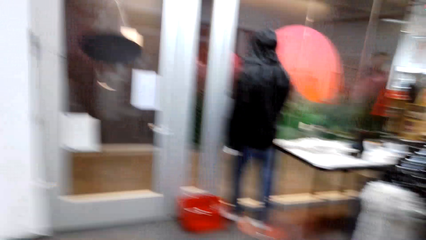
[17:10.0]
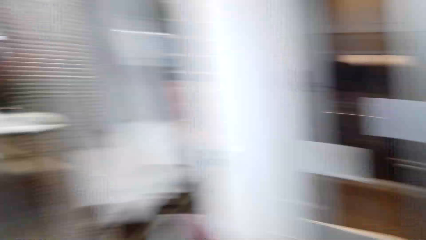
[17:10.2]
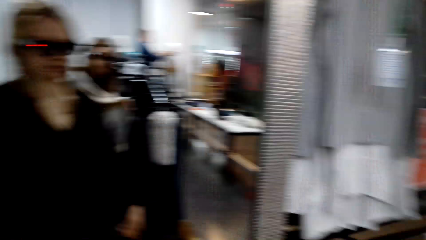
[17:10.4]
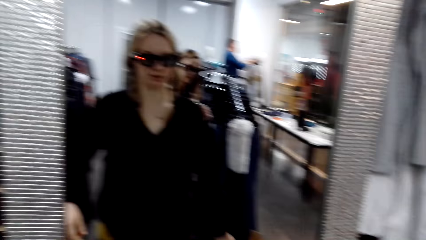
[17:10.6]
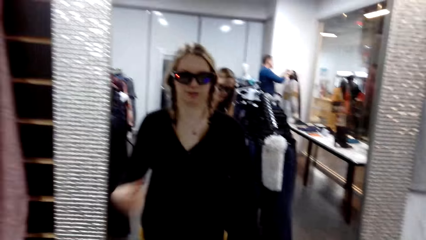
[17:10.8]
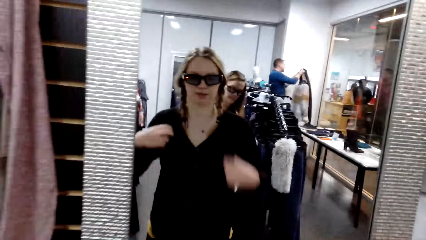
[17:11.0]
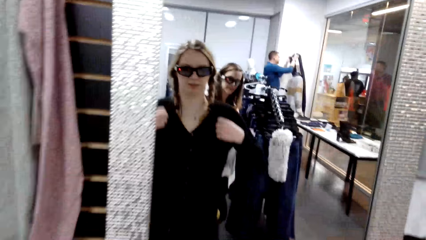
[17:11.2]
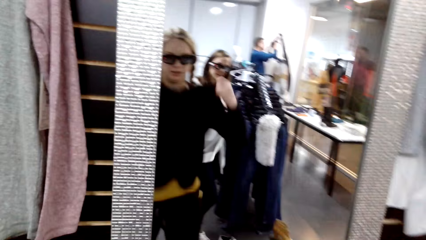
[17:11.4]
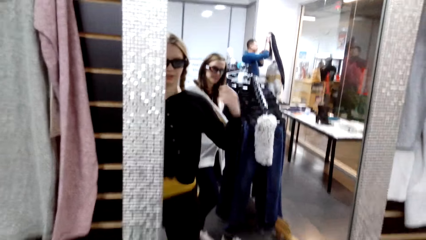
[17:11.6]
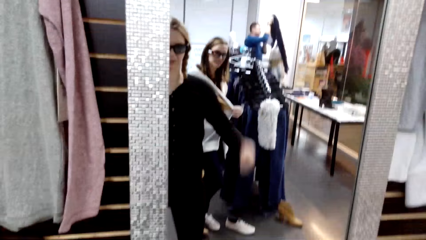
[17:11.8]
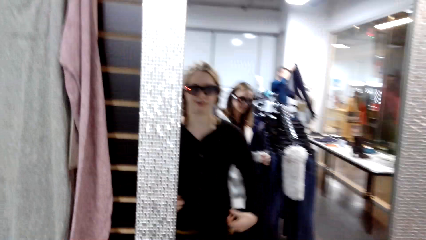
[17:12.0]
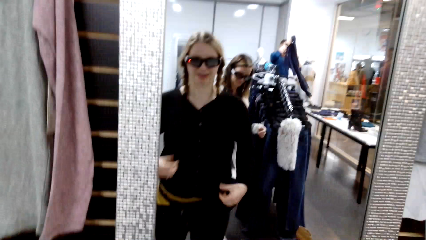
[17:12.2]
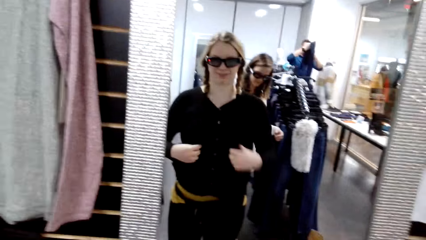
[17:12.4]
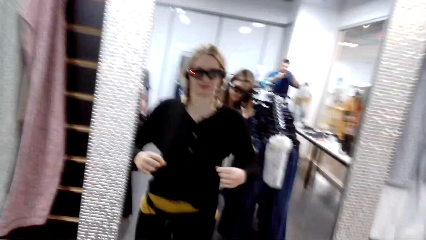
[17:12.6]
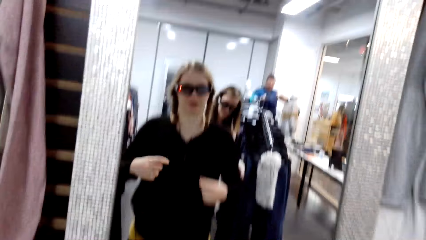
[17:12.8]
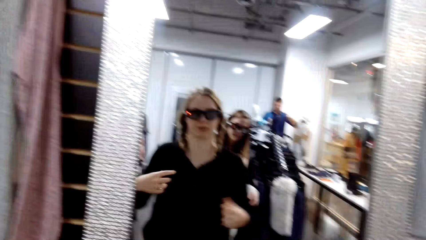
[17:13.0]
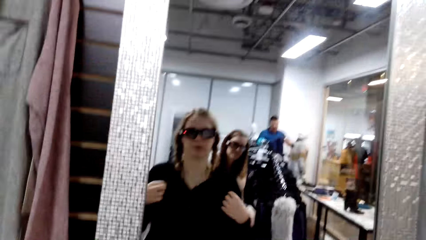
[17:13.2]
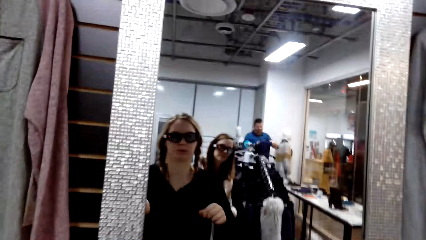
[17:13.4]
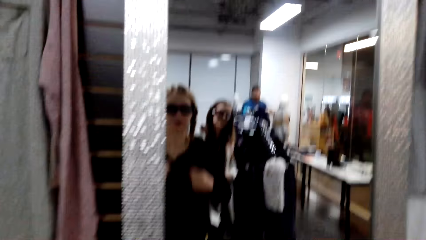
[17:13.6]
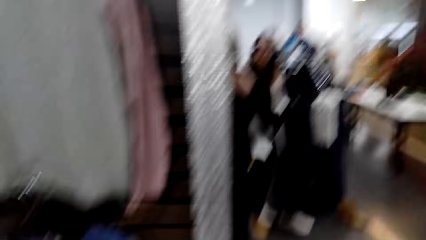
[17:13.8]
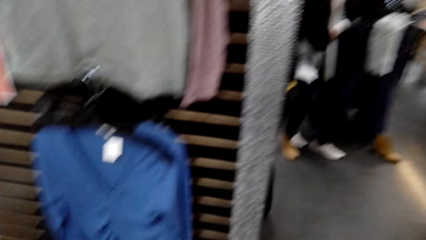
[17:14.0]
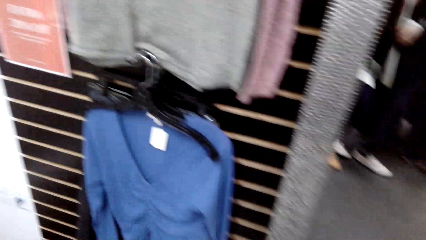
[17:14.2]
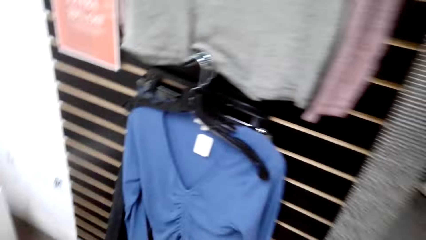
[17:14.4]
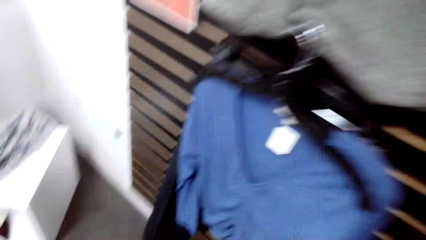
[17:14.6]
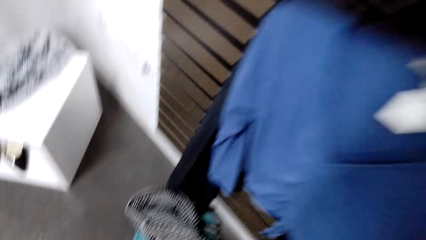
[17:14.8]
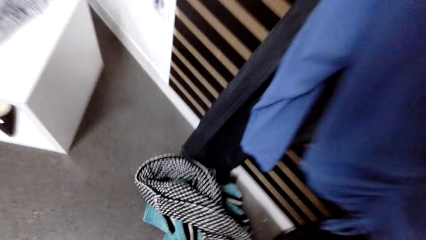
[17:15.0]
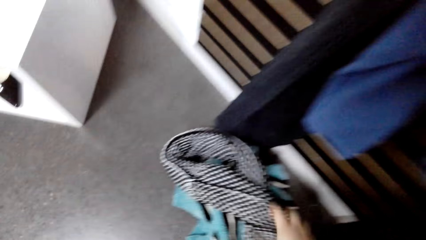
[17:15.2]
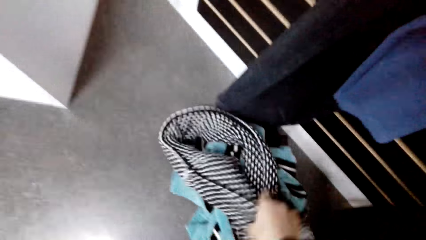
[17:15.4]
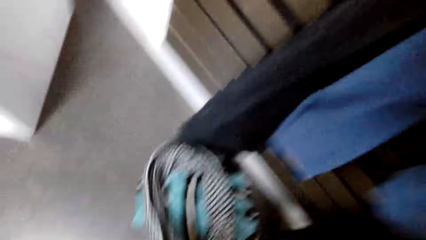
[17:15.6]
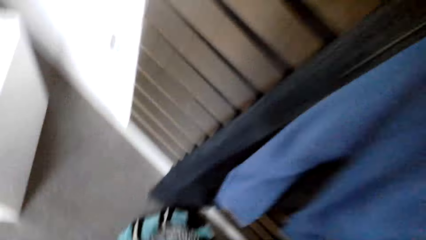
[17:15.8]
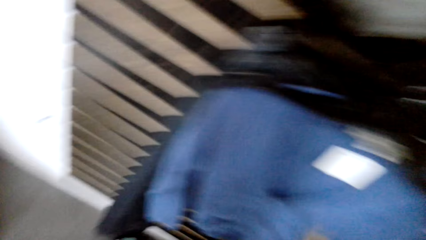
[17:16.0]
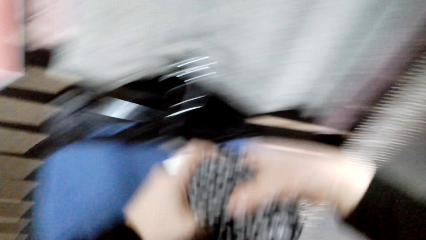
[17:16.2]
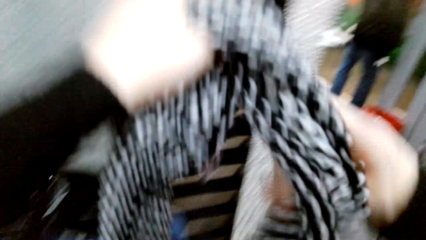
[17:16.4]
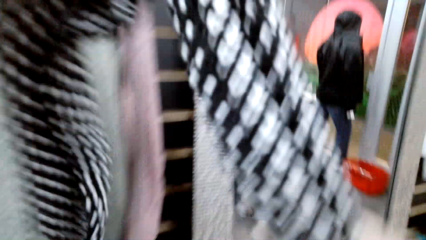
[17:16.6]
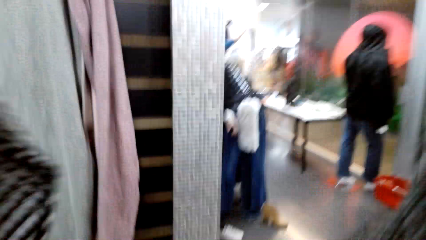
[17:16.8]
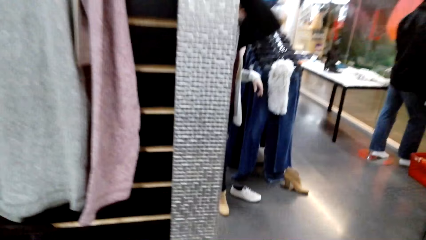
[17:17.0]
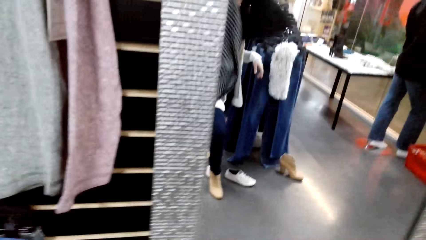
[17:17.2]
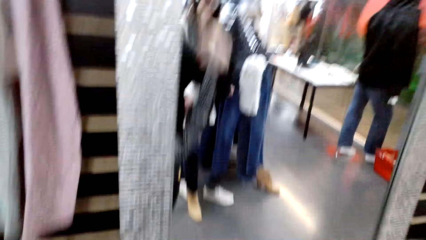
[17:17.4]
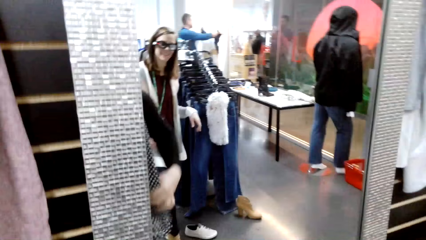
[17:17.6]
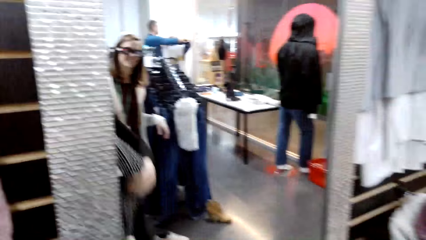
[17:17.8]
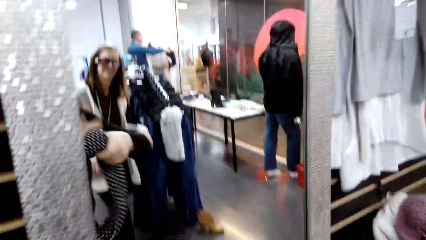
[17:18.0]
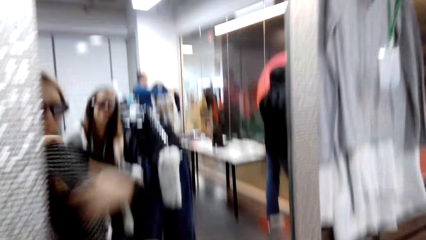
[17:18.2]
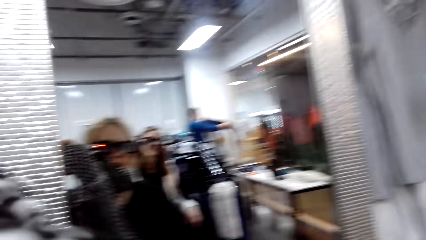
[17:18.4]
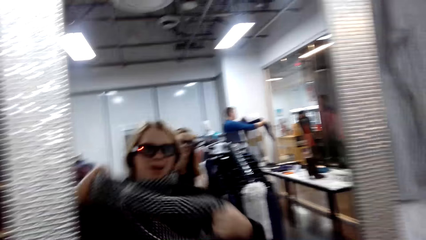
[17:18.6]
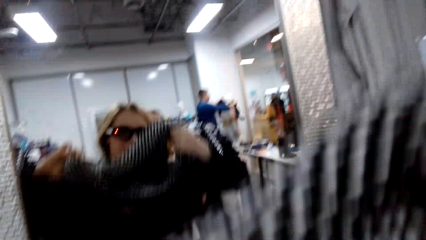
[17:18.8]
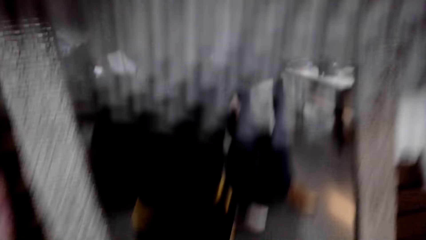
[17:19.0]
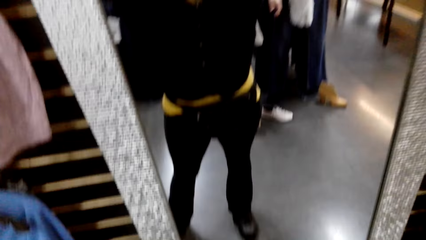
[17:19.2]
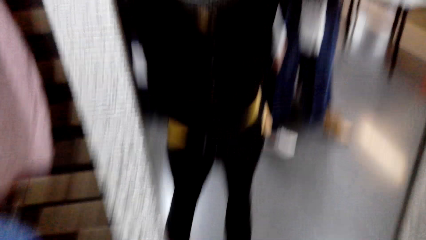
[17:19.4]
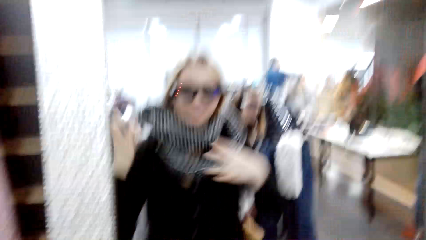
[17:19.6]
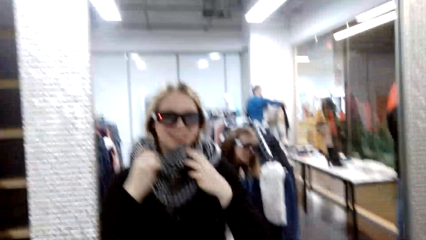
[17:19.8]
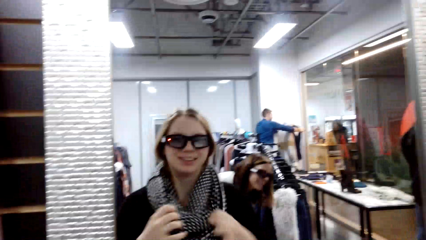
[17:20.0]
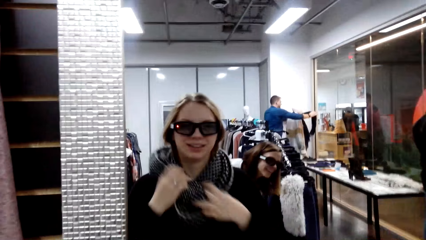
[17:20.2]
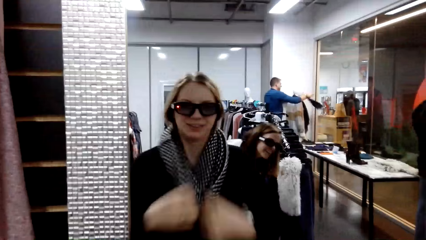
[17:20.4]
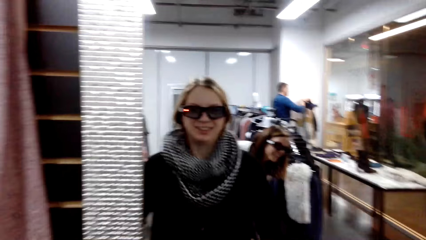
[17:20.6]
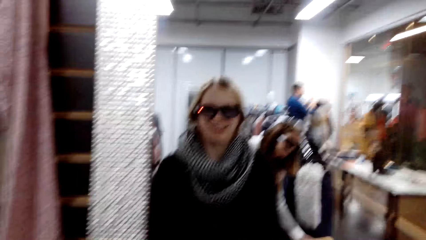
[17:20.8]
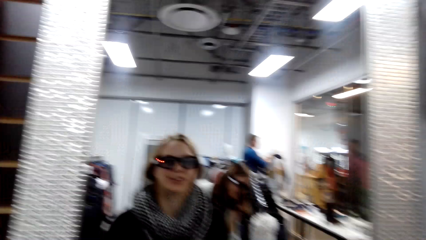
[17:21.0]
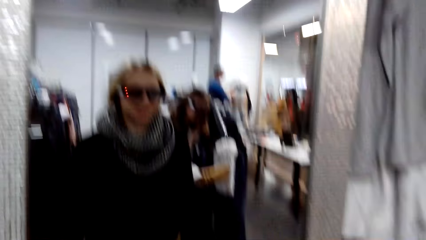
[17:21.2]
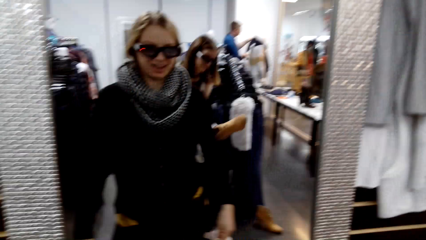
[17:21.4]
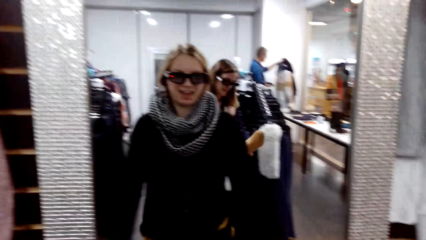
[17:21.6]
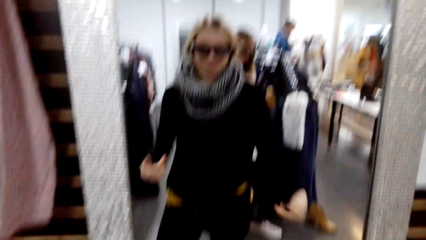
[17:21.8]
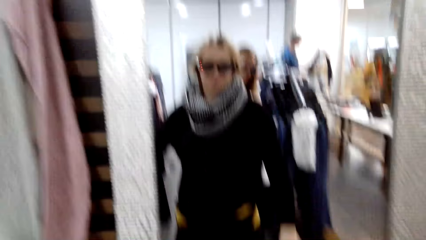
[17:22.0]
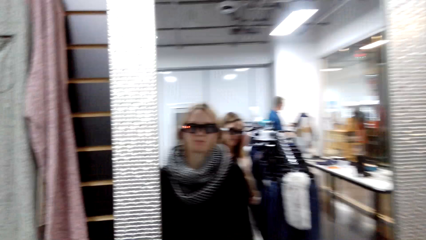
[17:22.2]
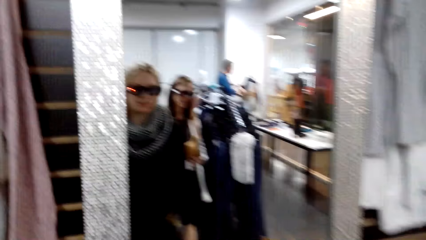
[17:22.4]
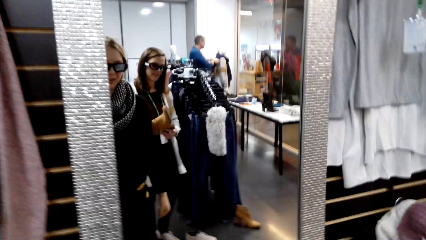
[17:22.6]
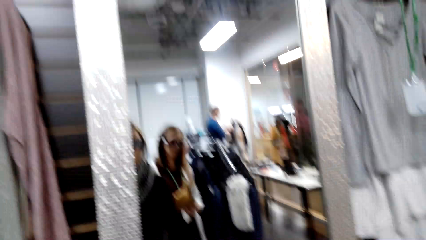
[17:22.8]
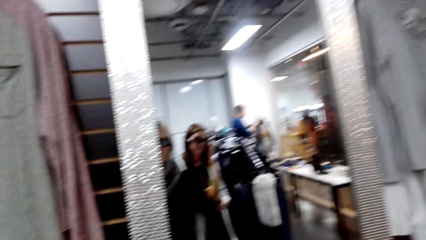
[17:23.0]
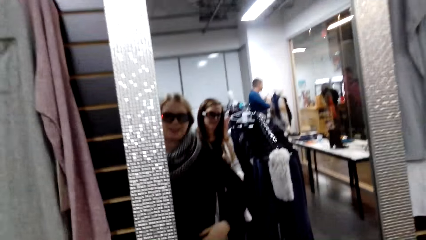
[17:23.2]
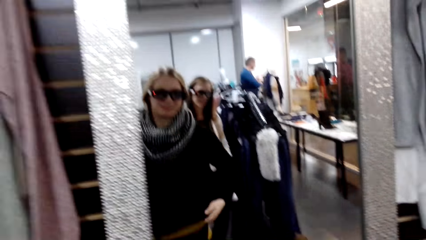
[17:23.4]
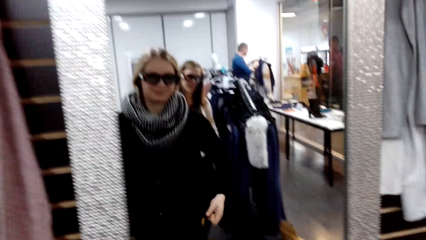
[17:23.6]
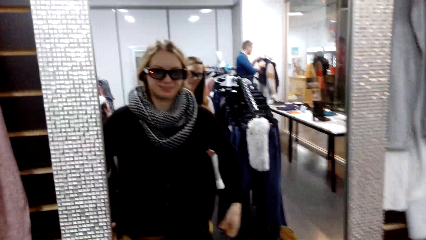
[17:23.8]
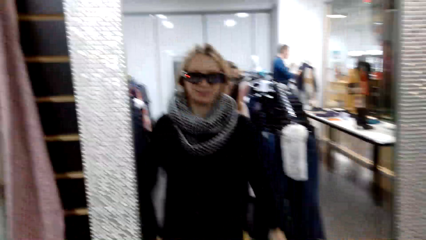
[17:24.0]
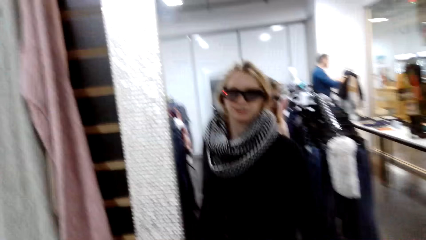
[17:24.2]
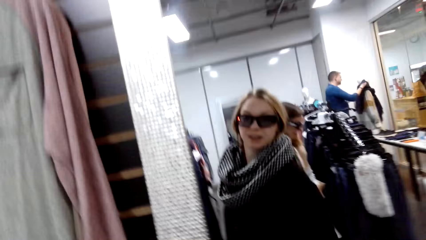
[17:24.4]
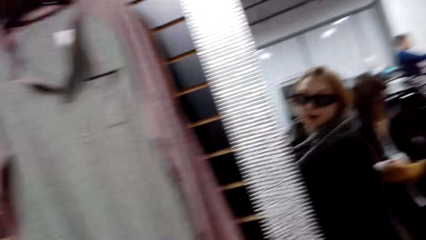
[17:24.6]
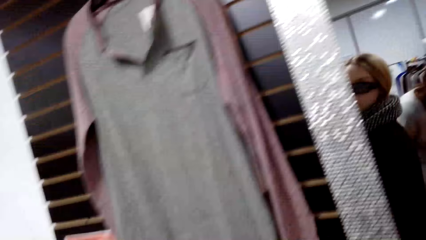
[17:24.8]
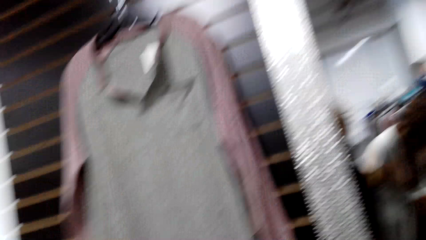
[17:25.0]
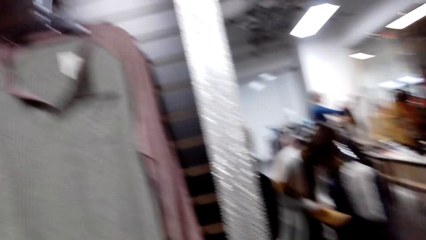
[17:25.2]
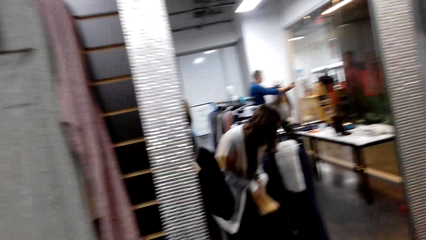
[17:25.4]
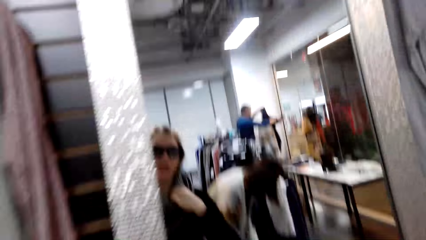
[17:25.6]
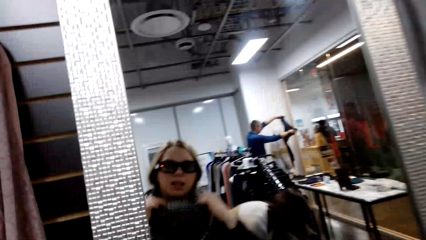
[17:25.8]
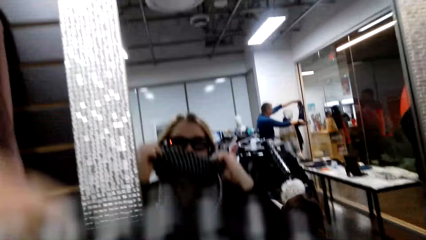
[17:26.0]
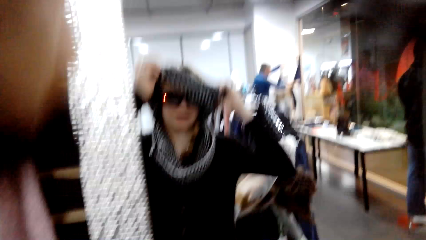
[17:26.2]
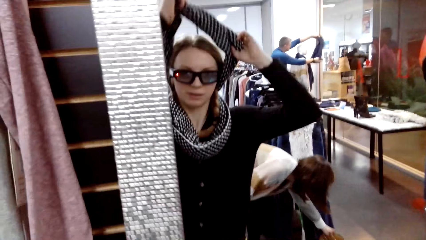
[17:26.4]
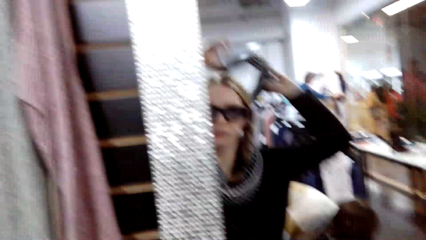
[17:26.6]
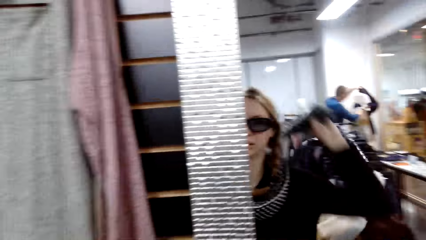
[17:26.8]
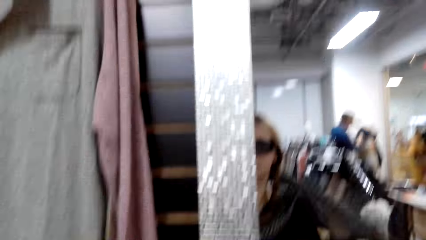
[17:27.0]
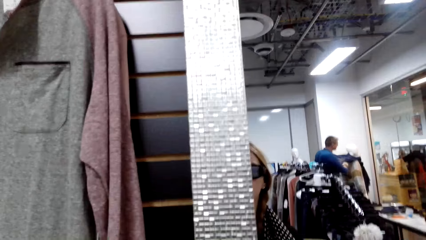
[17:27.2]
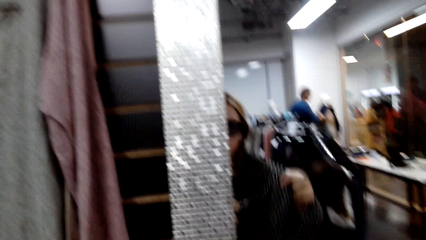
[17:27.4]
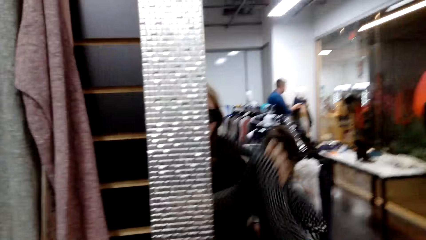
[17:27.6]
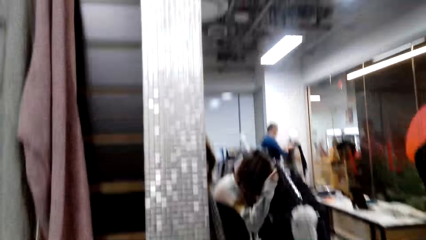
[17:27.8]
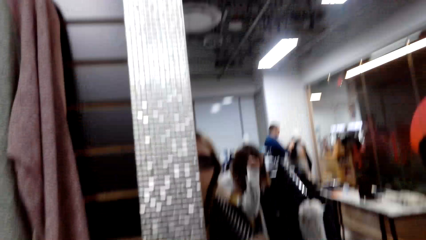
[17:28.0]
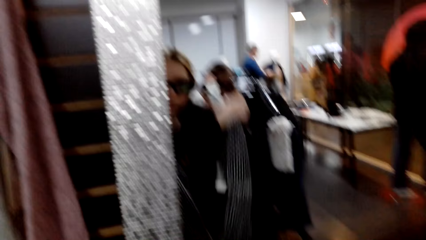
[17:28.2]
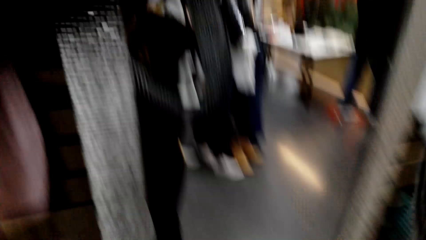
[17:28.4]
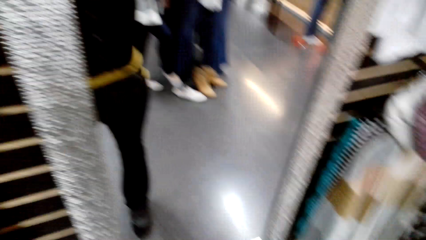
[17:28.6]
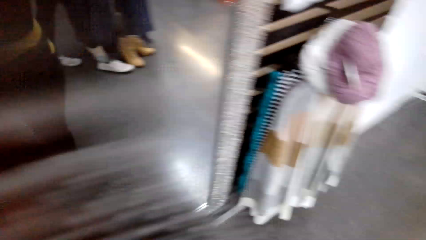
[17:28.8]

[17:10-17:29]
A woman talks to the camera wearer. The camera wearer looks at herself in the mirror. She talks to the woman. She picks the scarf from the floor. The woman talks to the camera wearer. The camera wearer wears the scarf. She talks to the woman. She removes the scarf.
